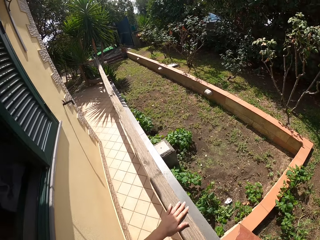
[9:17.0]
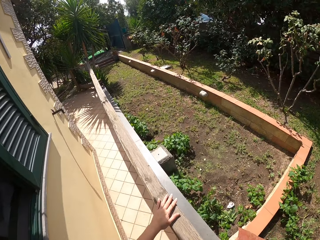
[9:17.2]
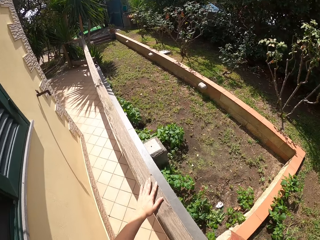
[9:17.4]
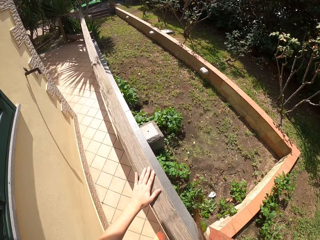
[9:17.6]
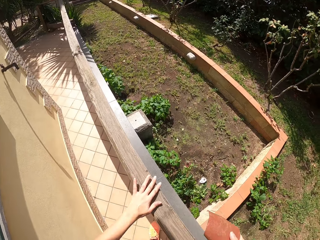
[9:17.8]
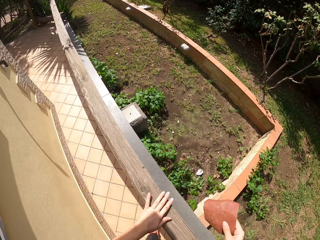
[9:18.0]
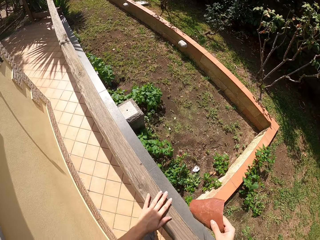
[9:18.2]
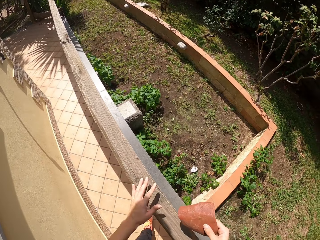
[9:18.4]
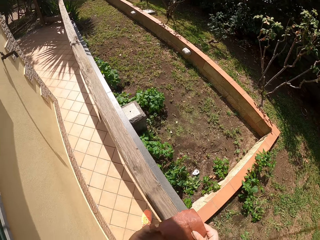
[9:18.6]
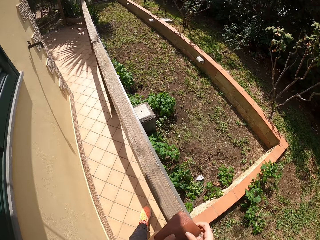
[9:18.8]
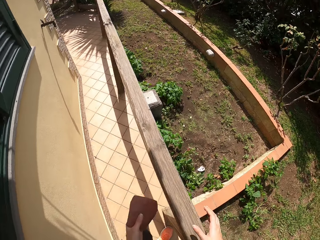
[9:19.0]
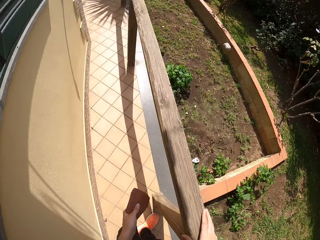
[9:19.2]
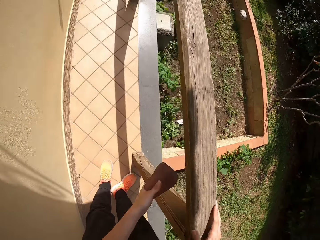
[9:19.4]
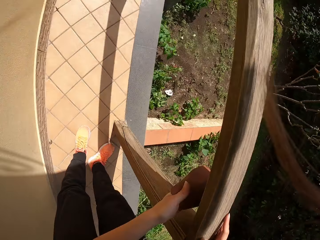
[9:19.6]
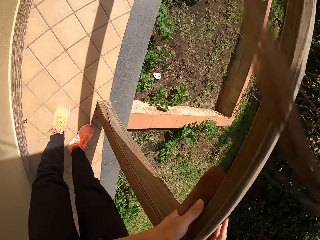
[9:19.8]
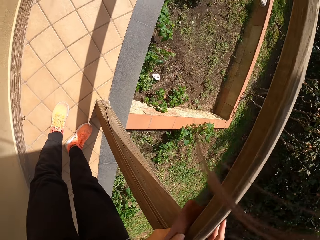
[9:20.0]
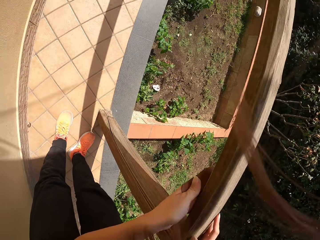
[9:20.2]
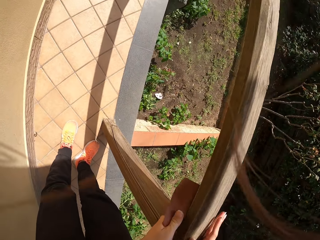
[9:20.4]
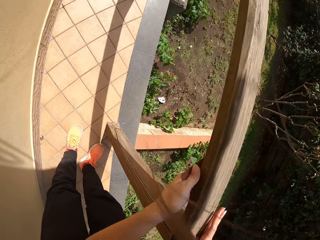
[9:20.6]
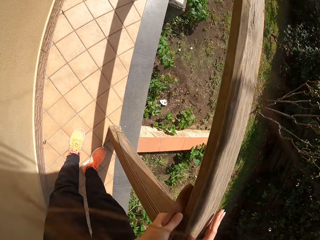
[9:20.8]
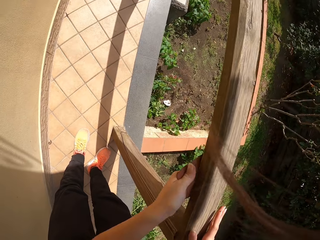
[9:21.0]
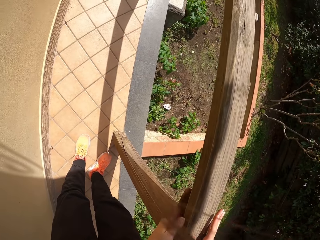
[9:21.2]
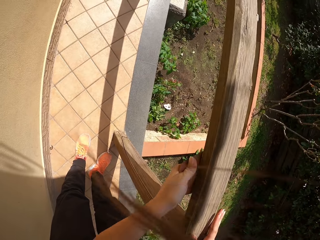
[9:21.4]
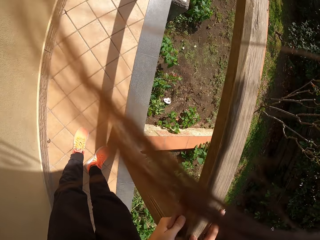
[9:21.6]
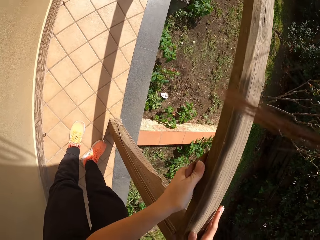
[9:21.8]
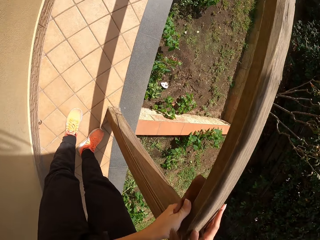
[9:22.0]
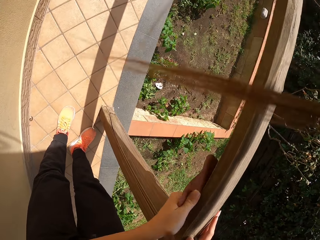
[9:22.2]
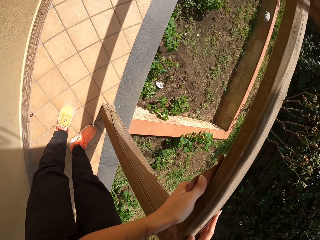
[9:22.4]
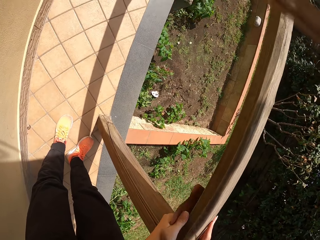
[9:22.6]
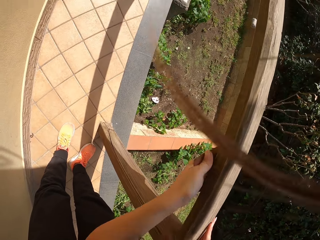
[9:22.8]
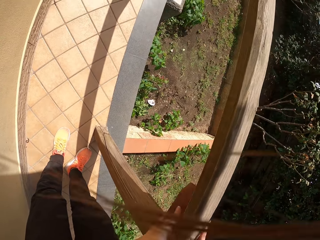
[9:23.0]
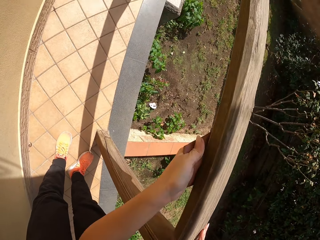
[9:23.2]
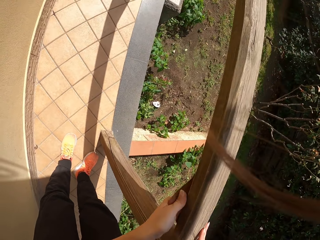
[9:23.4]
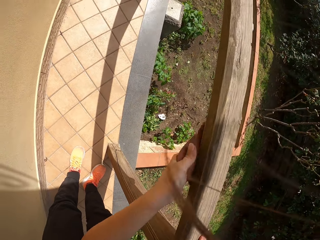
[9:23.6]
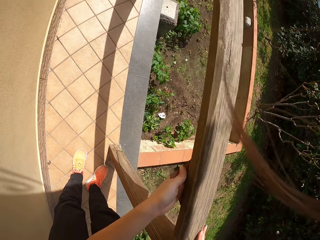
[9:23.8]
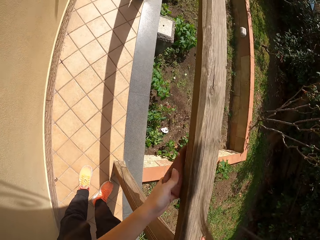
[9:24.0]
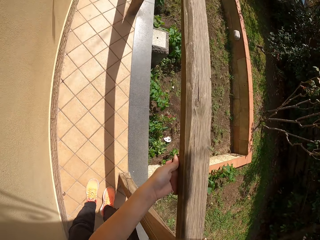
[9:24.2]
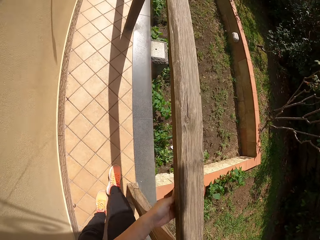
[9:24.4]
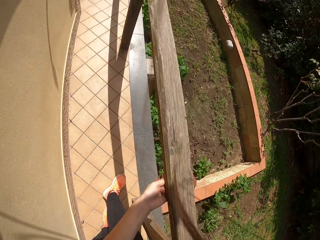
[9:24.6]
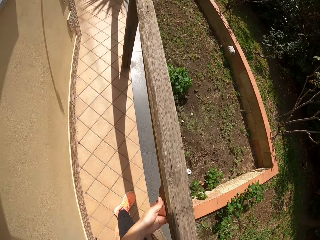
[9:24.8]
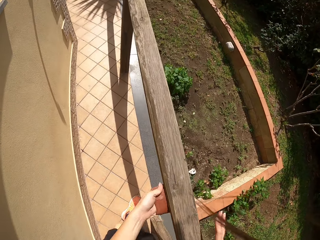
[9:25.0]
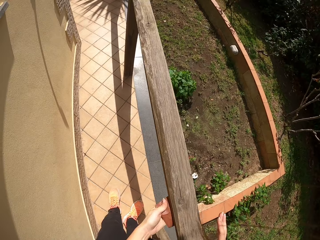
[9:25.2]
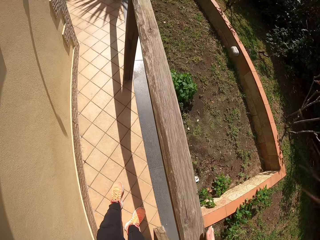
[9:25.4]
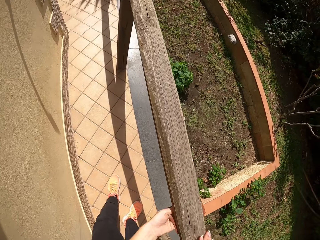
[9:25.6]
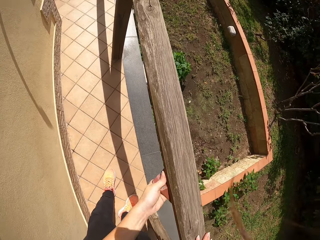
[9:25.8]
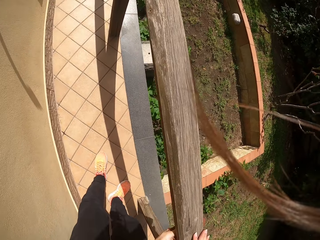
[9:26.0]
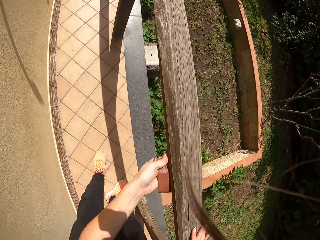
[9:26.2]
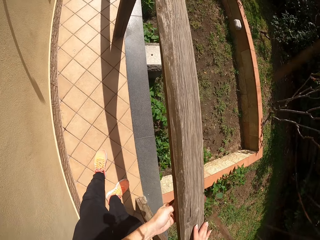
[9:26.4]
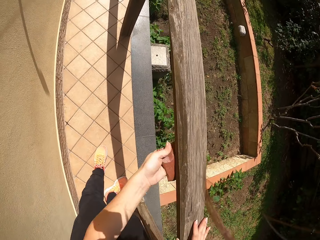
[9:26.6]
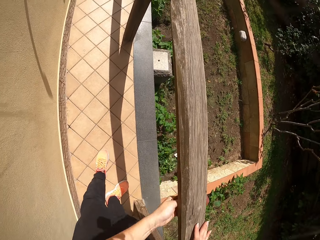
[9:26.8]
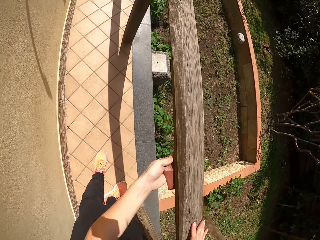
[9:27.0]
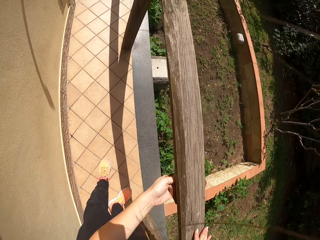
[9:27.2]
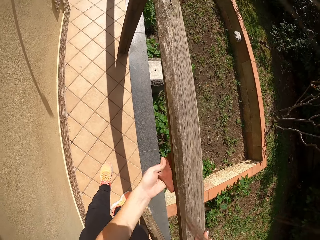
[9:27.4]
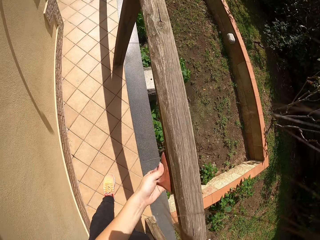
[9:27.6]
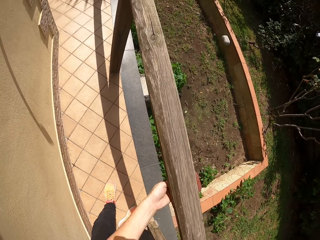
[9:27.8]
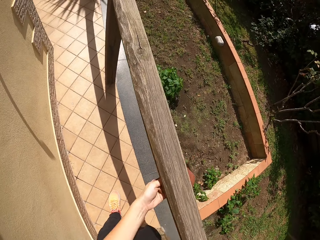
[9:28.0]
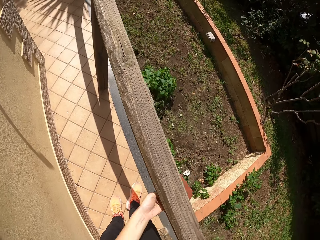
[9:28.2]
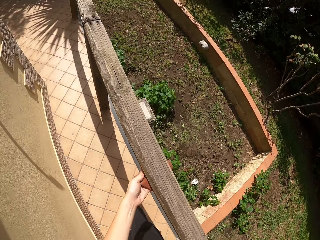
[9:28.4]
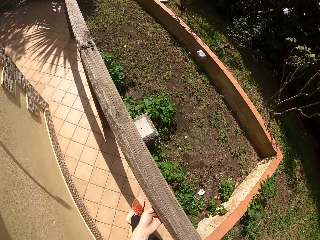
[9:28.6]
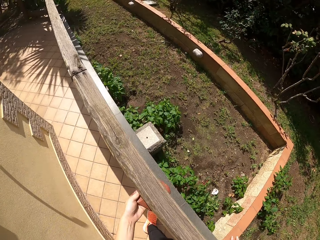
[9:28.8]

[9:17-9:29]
The camera wearer passes the sandpaper from his right hand to his left hand. He continues sandpapering the wood frame. He moves to the left.

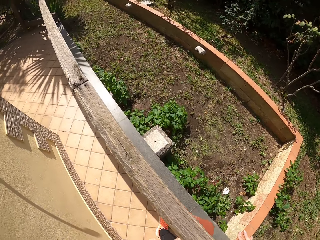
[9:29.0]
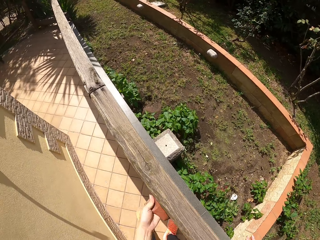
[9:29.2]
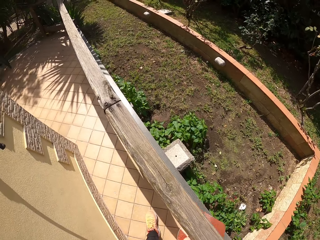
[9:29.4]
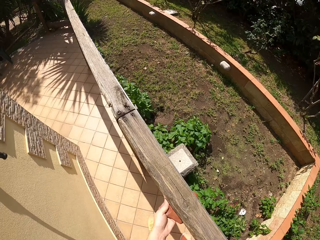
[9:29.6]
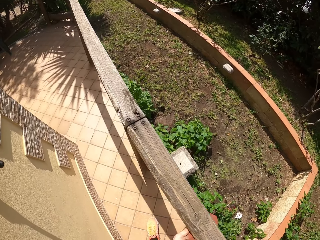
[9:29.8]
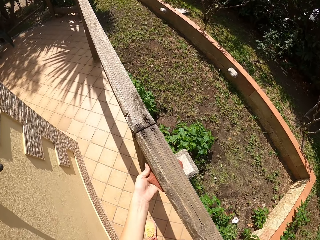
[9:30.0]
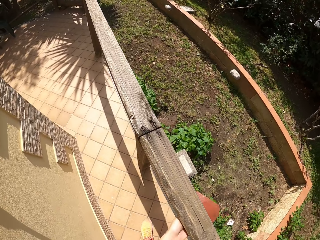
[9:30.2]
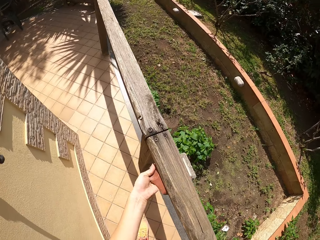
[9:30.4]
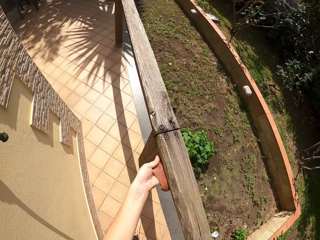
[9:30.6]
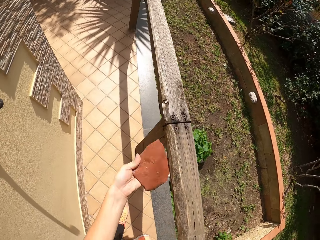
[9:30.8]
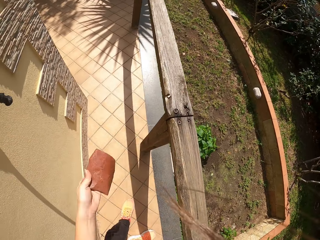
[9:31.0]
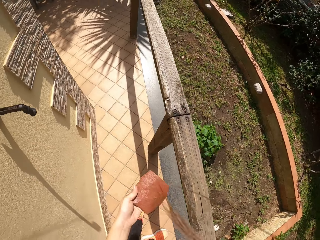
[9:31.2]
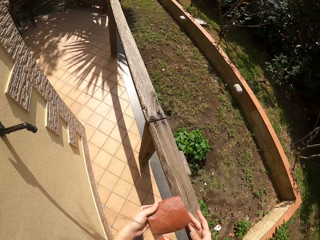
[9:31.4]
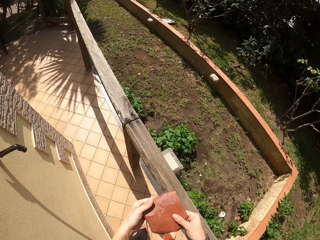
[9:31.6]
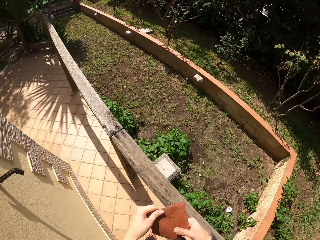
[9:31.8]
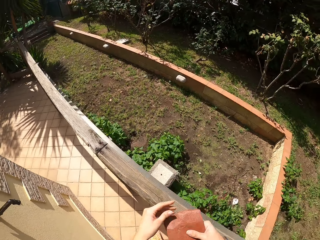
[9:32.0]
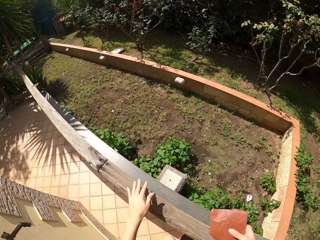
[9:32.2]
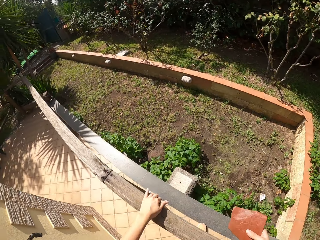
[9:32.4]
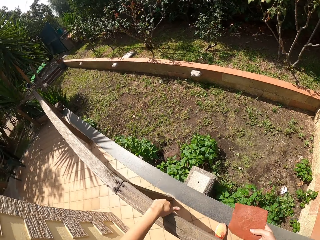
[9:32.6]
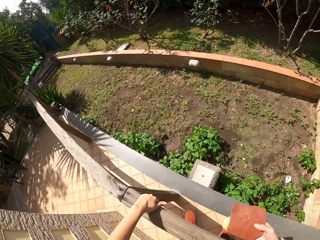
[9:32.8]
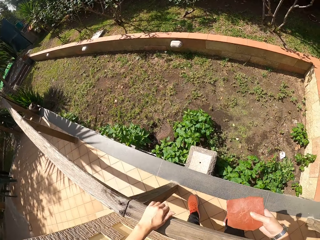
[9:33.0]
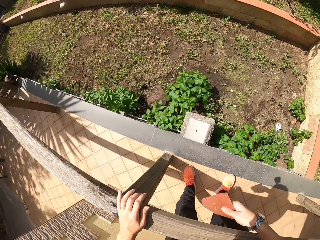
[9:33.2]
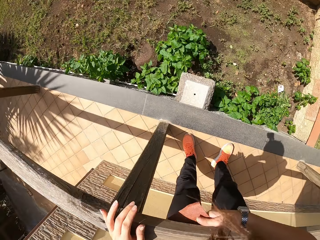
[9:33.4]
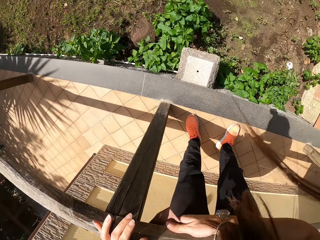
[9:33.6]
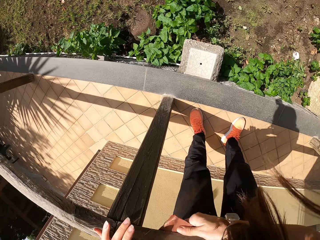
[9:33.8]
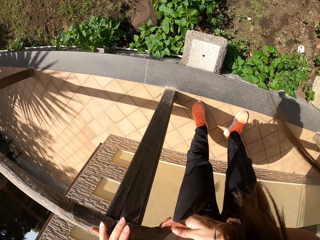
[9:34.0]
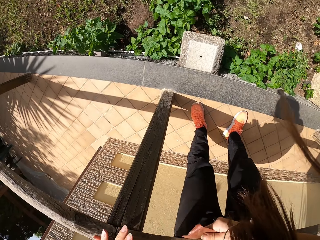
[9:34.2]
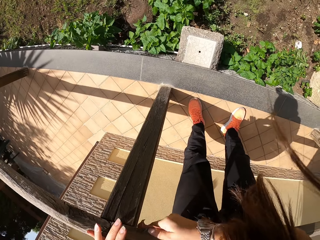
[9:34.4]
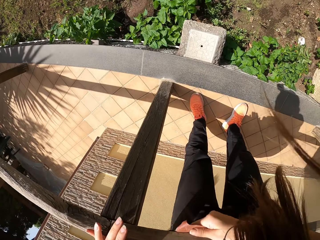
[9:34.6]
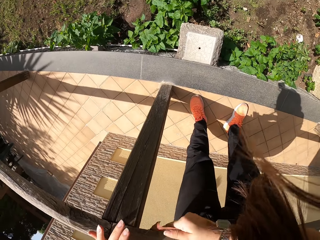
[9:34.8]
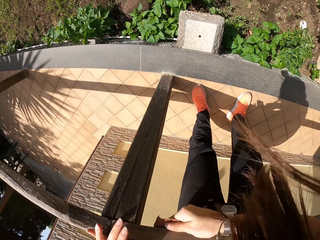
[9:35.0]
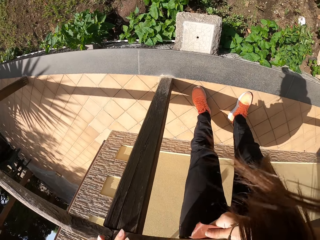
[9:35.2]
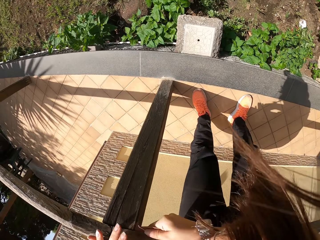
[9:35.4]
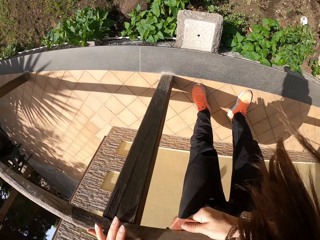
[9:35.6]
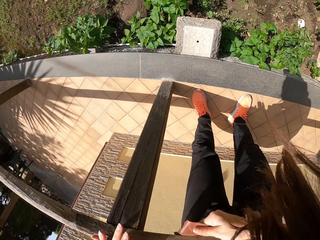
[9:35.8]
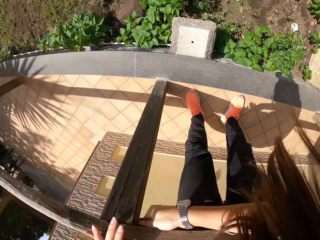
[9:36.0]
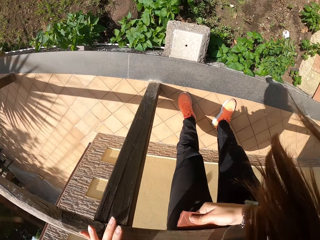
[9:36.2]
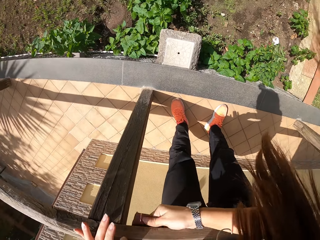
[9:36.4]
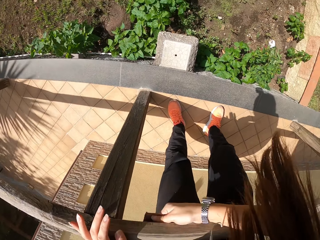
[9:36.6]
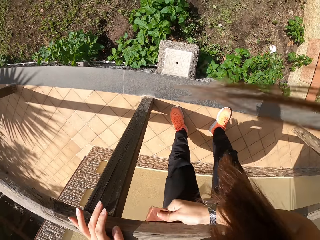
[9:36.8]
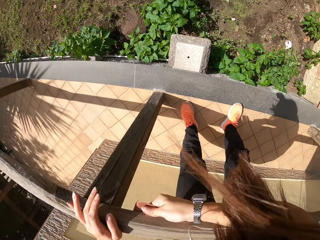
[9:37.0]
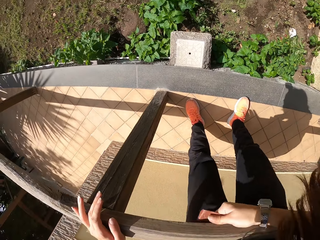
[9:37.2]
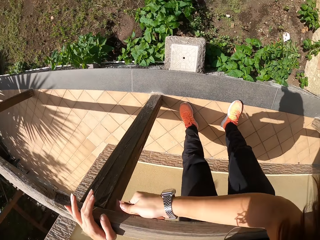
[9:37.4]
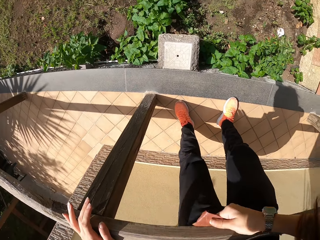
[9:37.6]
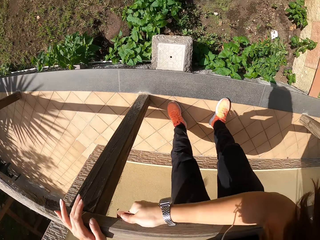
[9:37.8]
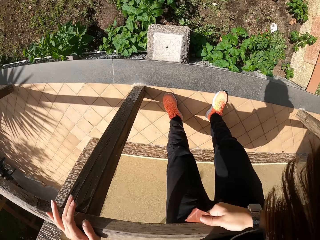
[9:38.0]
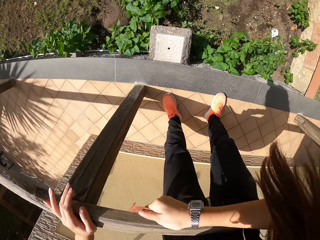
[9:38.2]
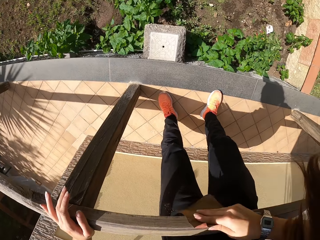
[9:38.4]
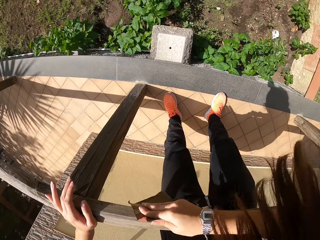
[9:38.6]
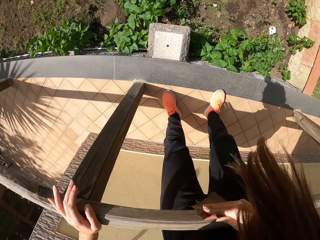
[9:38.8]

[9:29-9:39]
The camera wearer stops scrubbing the frame of wood. He passes the sandpaper from his left hand to his right hand. He touches the wood frame with his left hand. He continues sandpapering around the wood frame.
